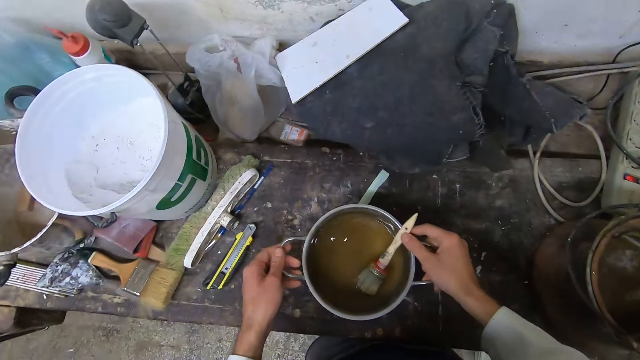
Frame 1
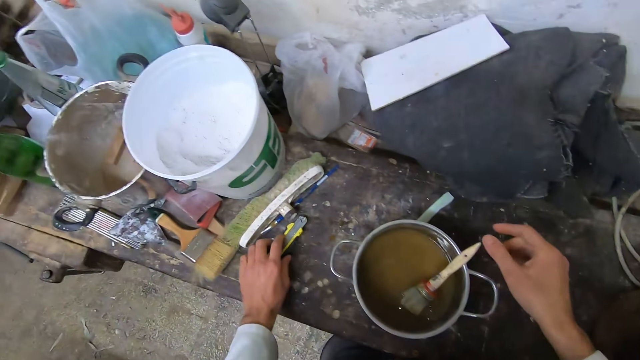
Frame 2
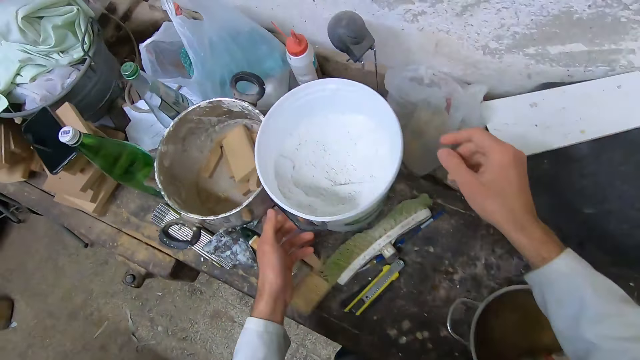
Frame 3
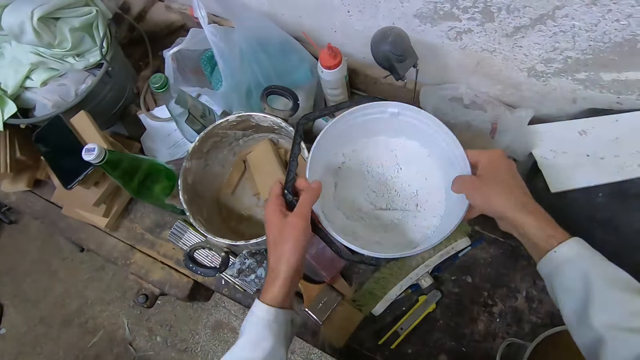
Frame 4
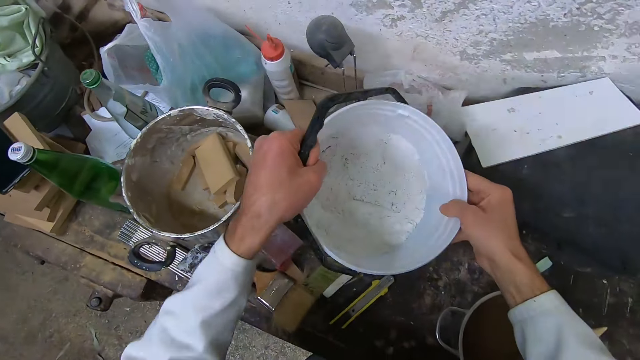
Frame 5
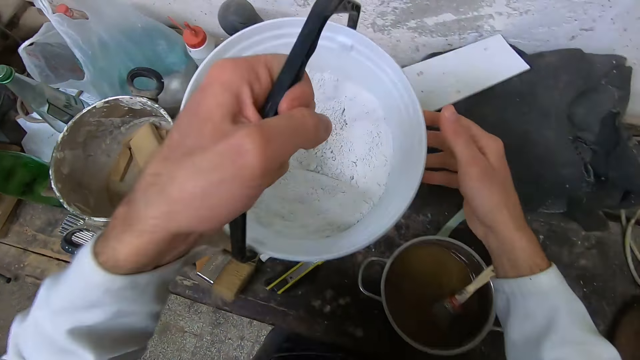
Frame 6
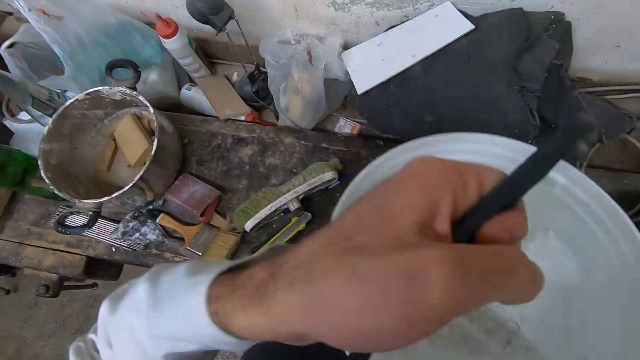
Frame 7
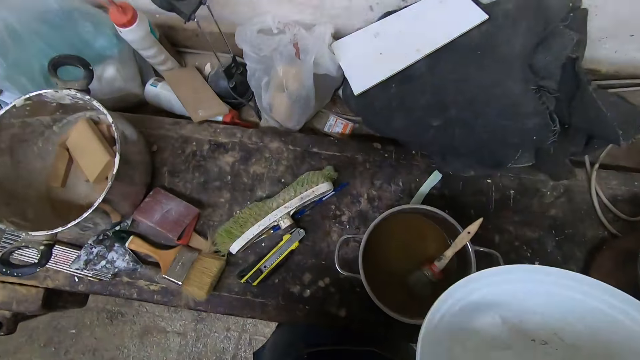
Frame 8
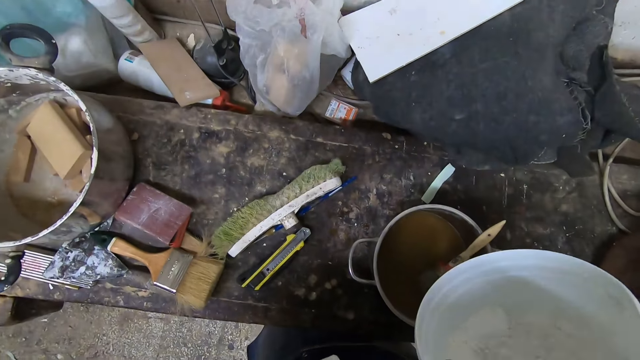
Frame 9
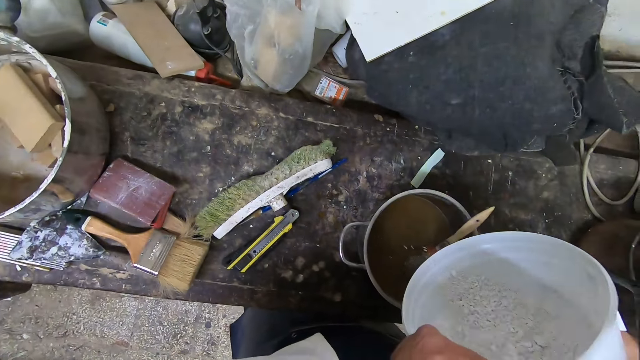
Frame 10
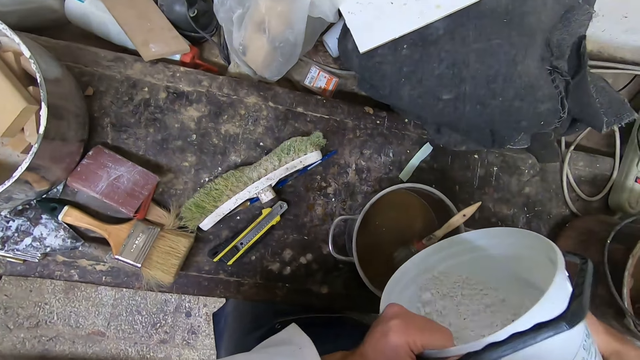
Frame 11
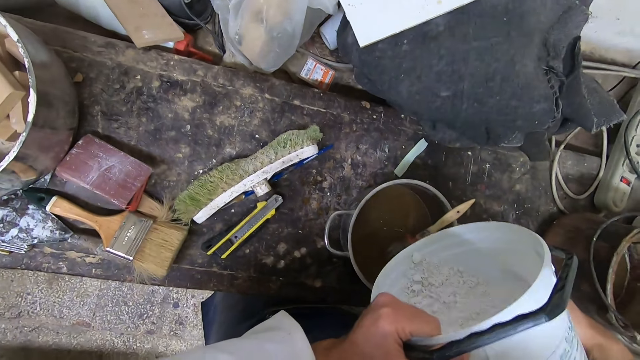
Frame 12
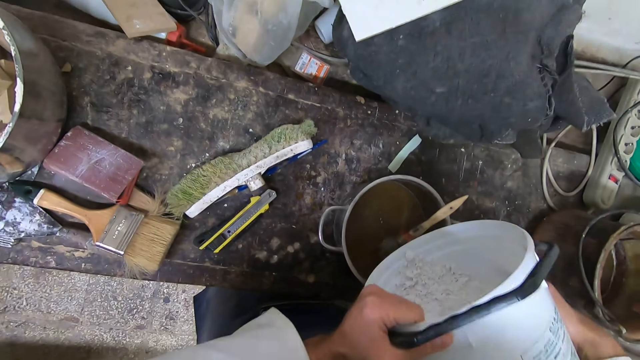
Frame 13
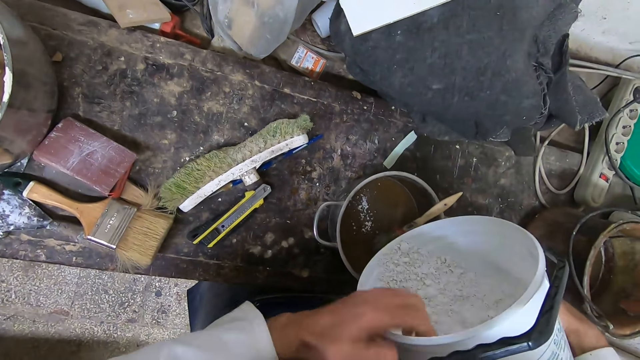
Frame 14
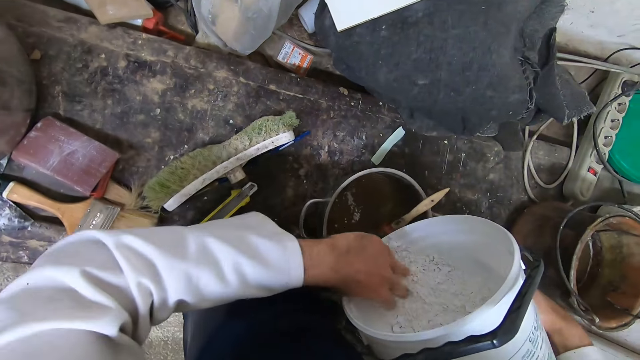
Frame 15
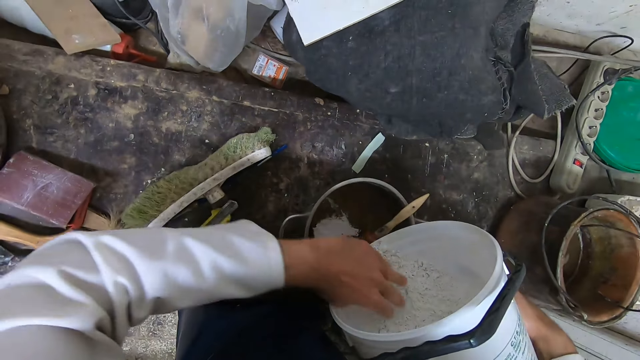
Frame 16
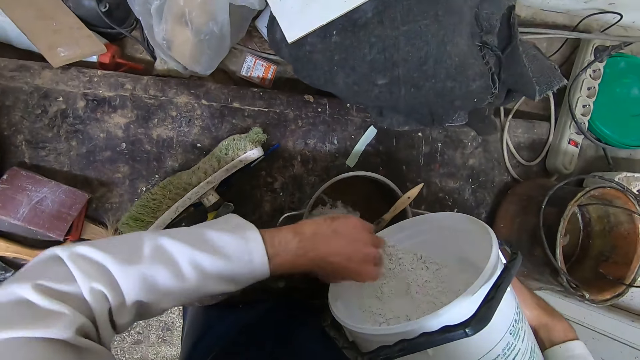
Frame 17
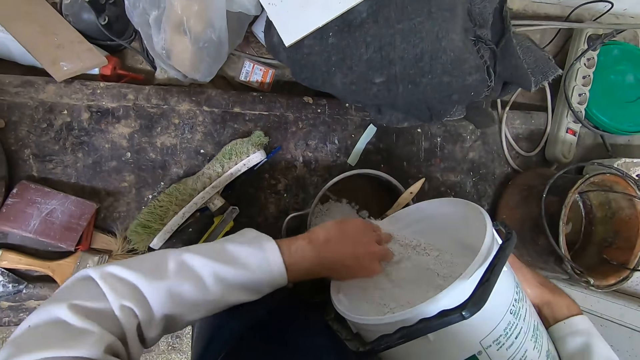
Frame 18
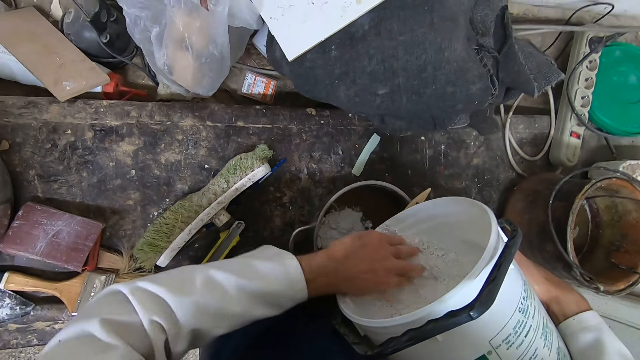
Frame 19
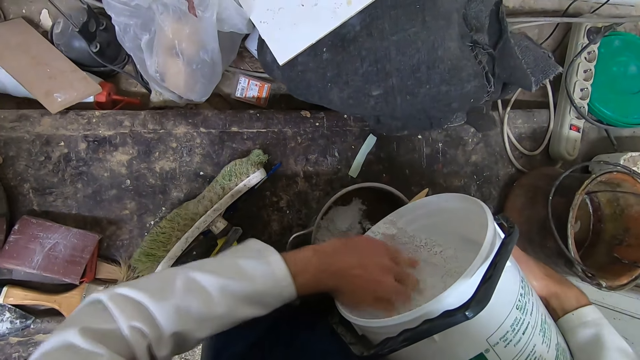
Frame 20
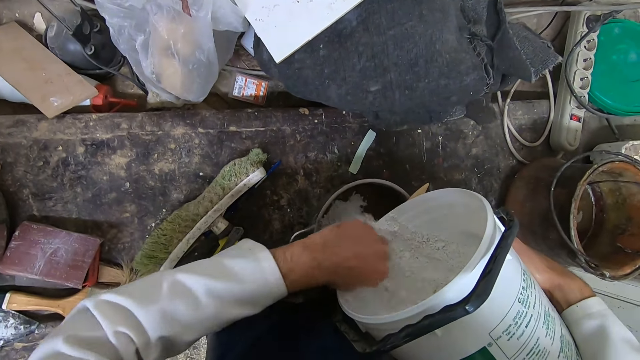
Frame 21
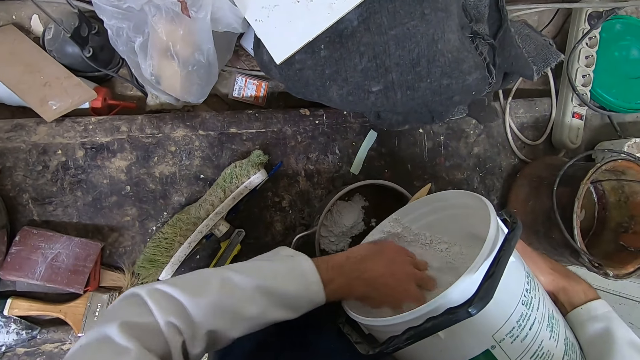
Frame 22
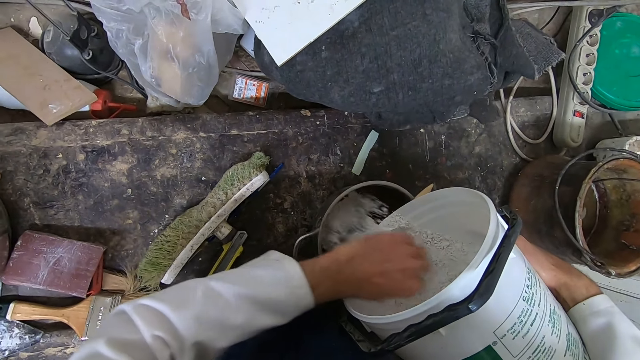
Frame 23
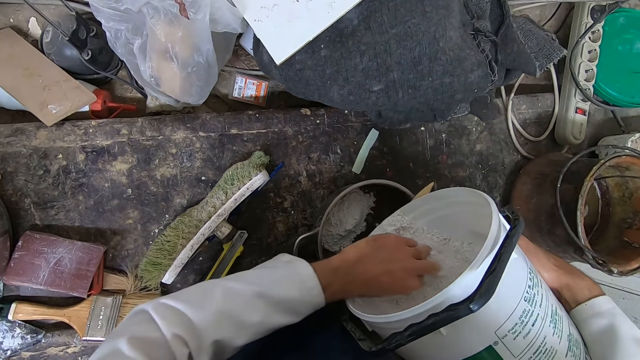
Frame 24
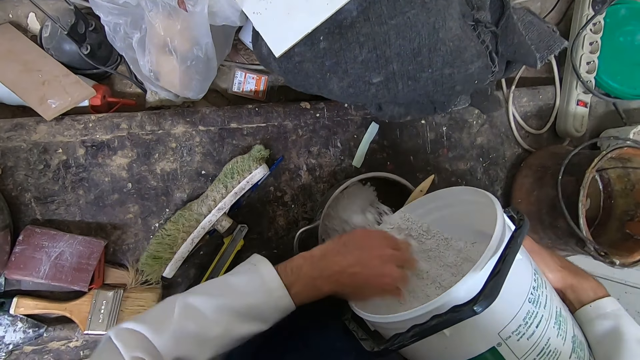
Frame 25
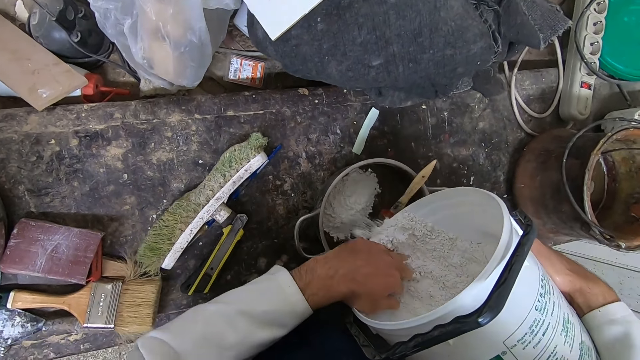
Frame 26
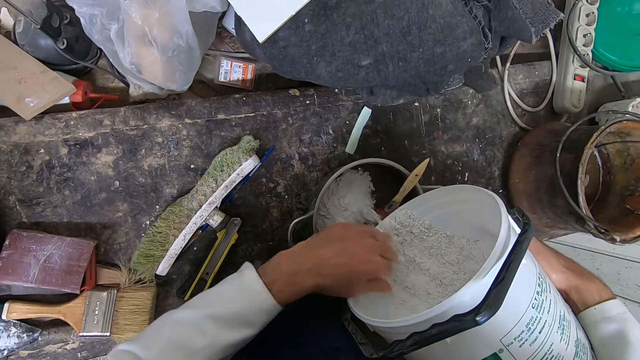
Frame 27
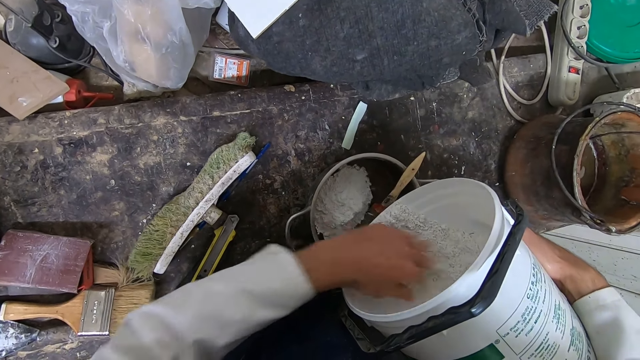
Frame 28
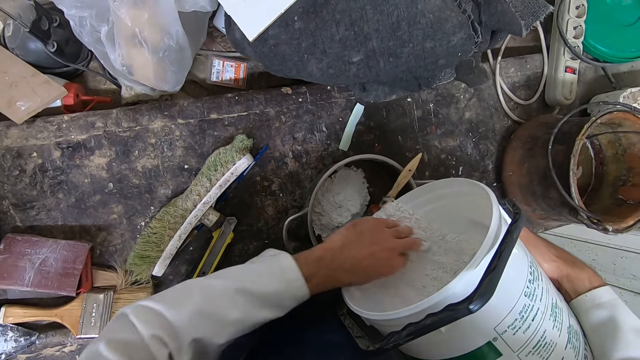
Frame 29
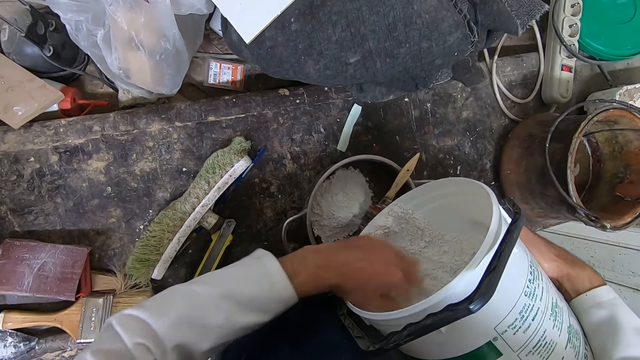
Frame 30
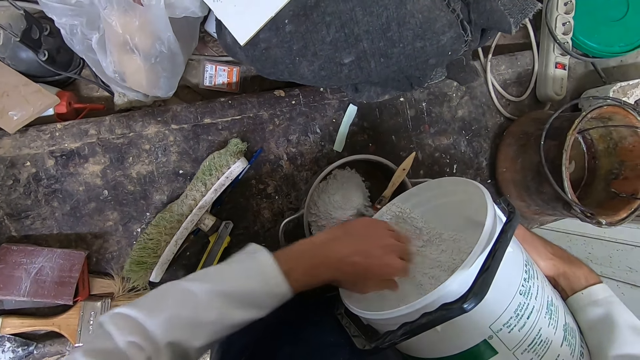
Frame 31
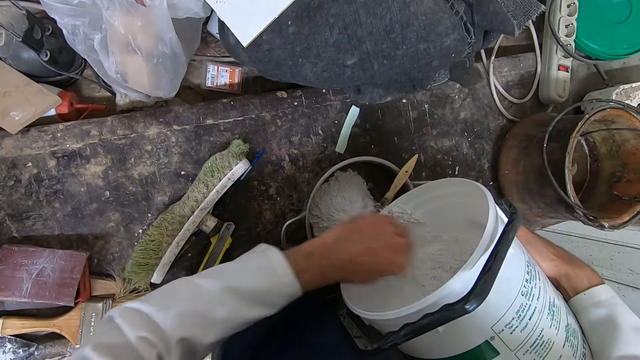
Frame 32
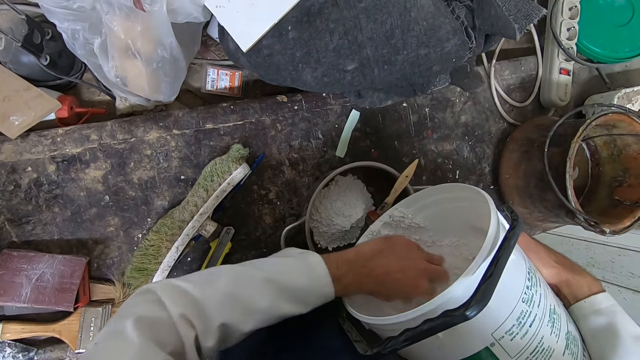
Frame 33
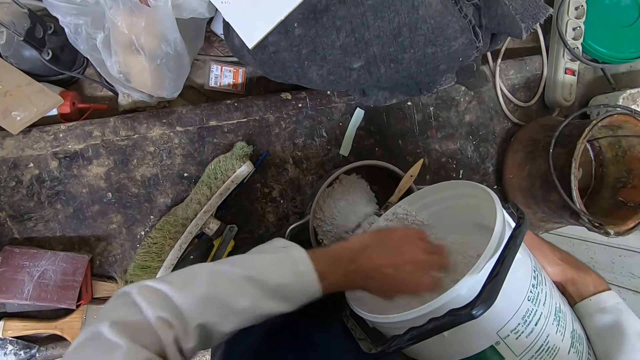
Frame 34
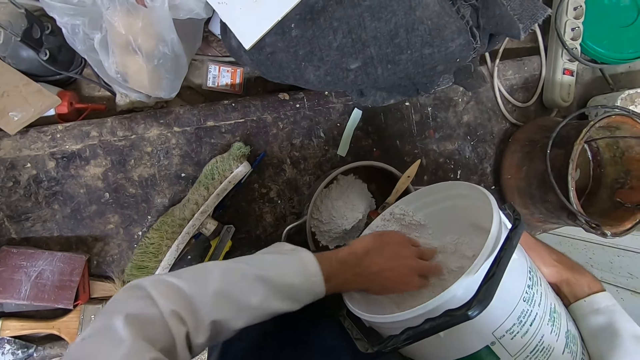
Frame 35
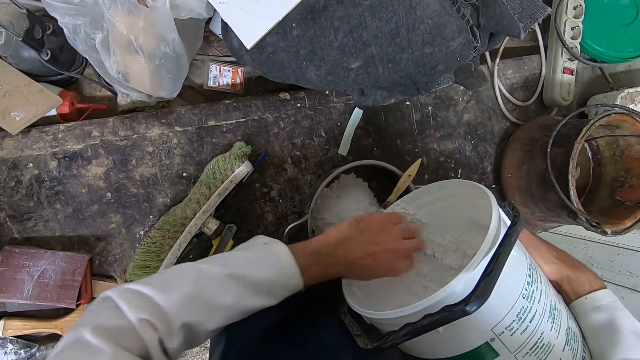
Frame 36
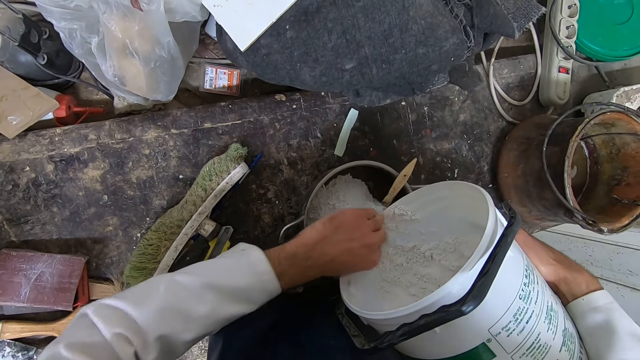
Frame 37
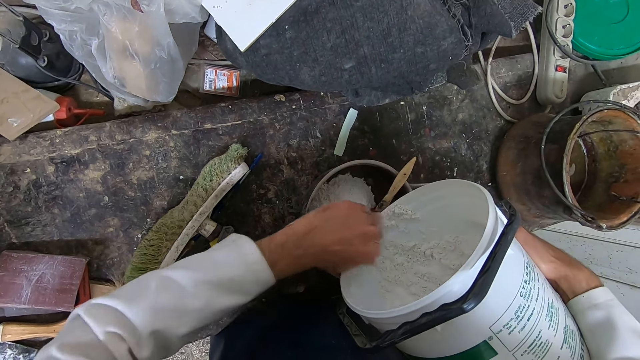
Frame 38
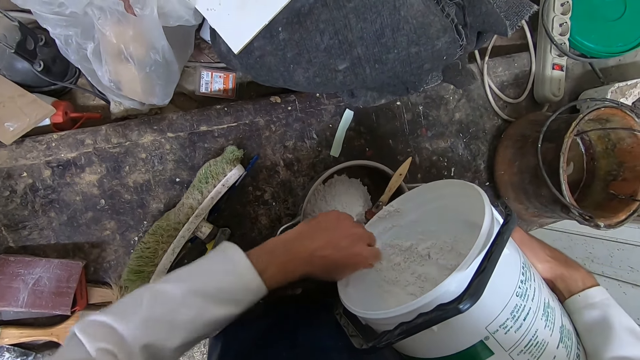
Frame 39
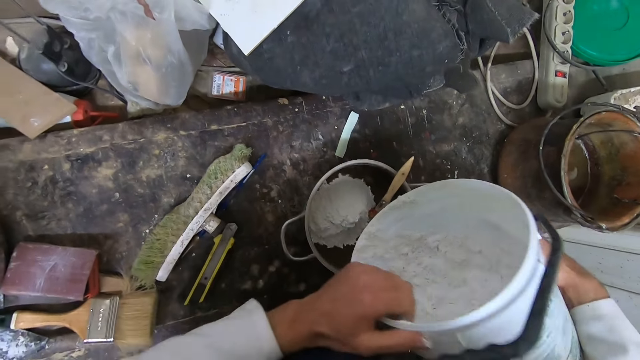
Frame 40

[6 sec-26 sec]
The camera wearer repositions a caliper on the table with his left hand. He picks up a bucket of dry powdered paint with both hands. He bends the bucket with powder. He shakes the bucket with powder. He pours out the dry powdered paint into the pot of liquid coating with both hands. He scoops out some dry powdered paint into the pot with his left hand.
